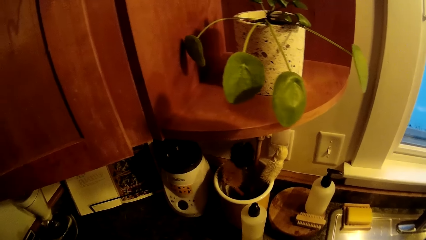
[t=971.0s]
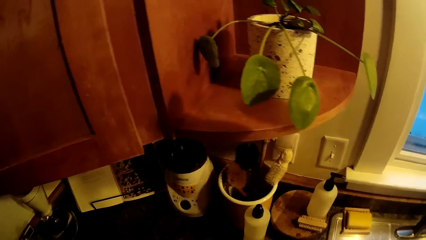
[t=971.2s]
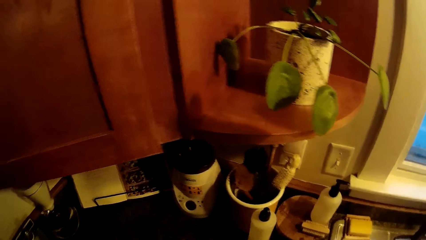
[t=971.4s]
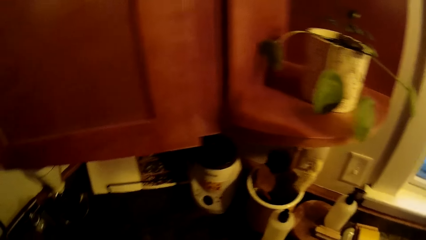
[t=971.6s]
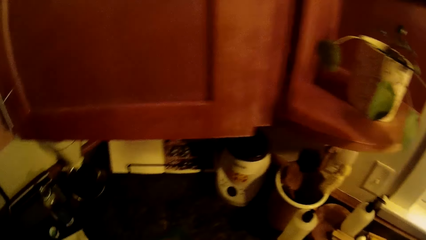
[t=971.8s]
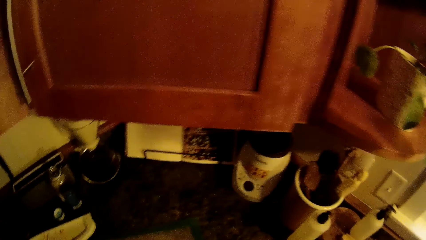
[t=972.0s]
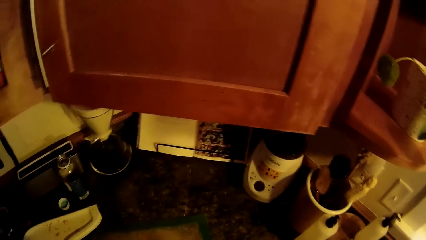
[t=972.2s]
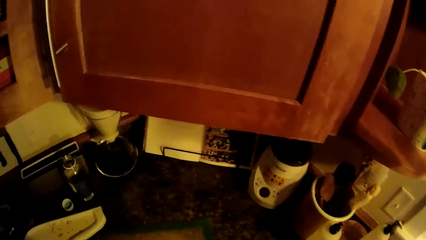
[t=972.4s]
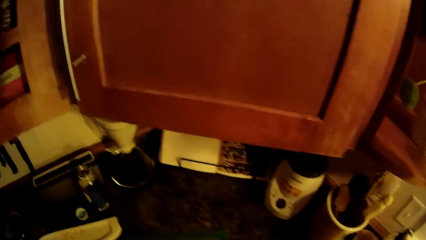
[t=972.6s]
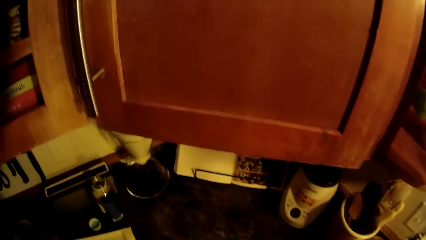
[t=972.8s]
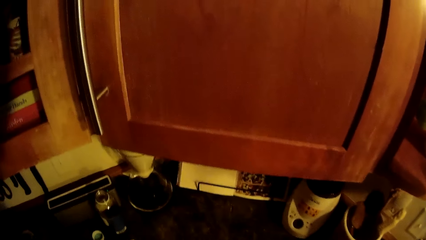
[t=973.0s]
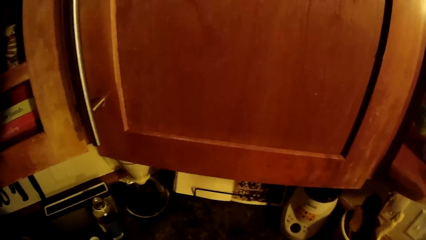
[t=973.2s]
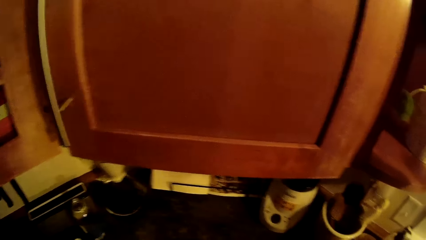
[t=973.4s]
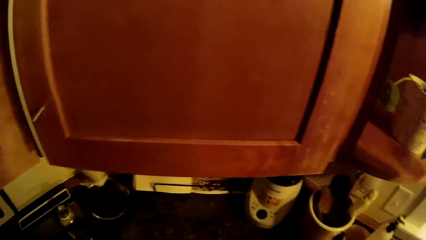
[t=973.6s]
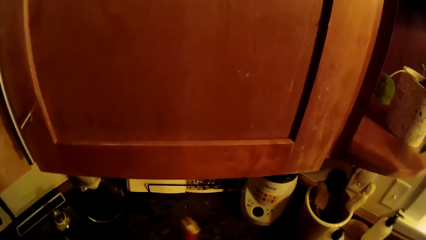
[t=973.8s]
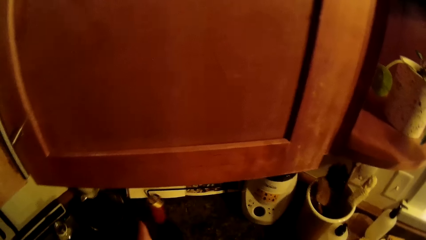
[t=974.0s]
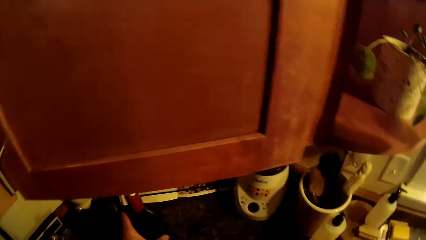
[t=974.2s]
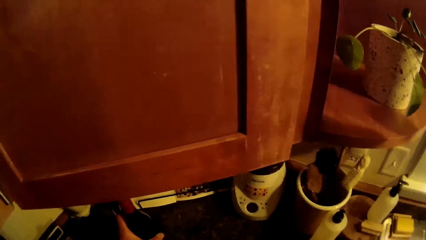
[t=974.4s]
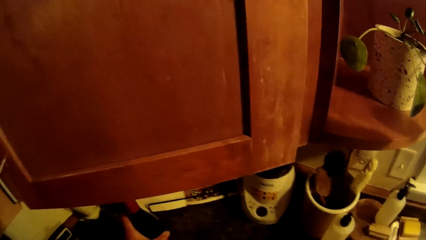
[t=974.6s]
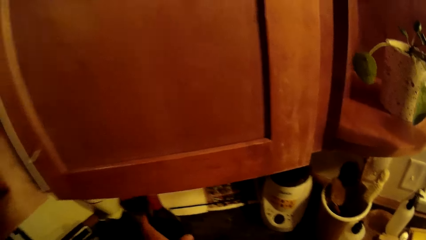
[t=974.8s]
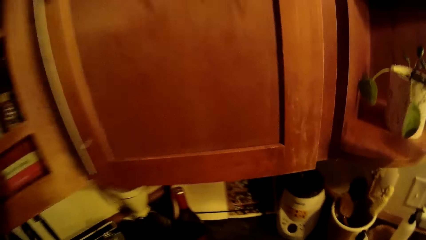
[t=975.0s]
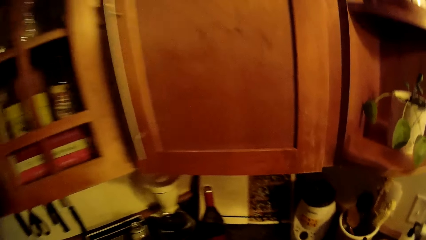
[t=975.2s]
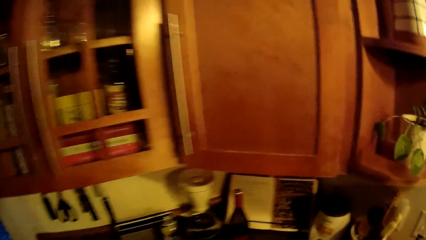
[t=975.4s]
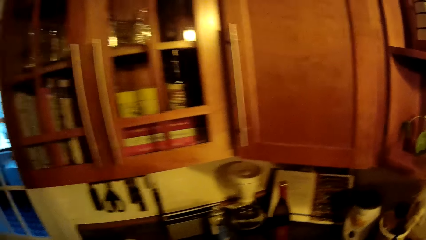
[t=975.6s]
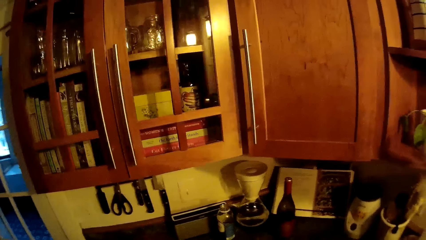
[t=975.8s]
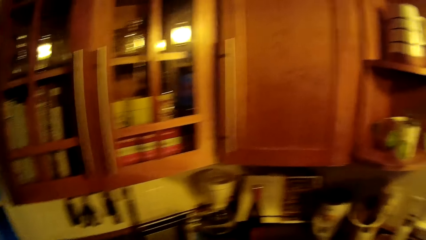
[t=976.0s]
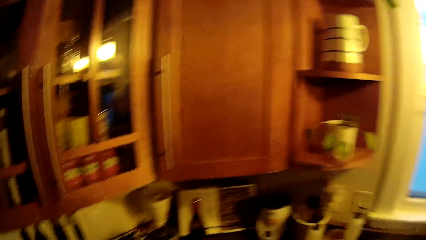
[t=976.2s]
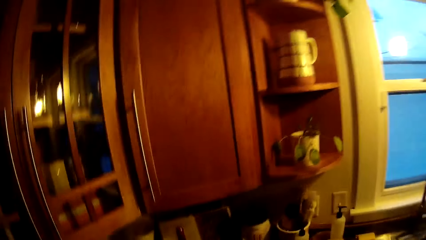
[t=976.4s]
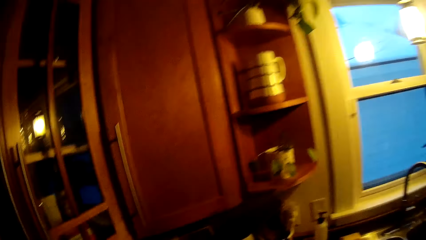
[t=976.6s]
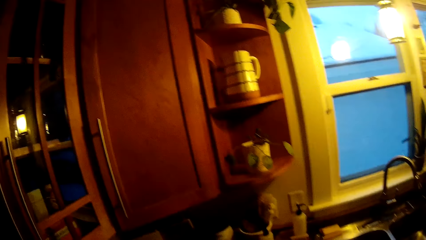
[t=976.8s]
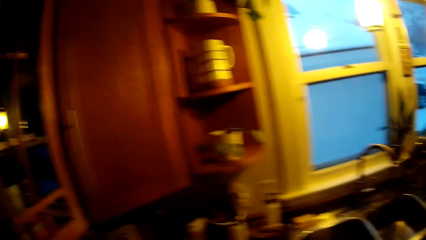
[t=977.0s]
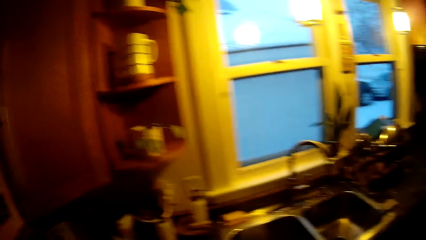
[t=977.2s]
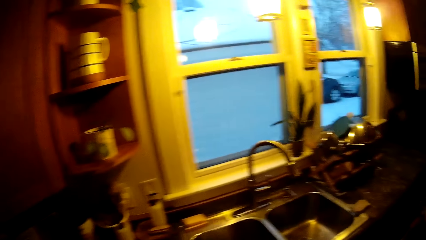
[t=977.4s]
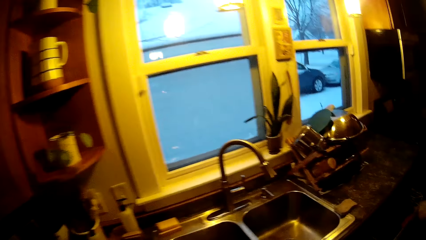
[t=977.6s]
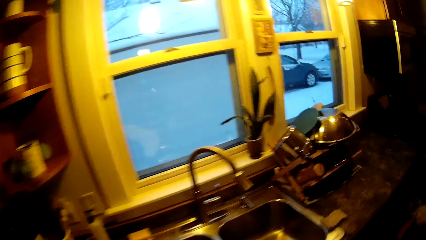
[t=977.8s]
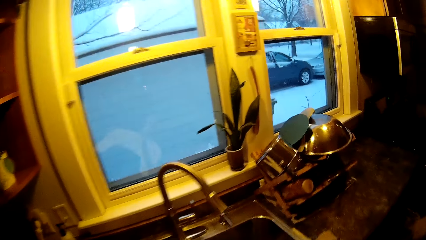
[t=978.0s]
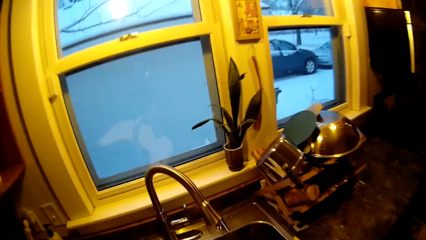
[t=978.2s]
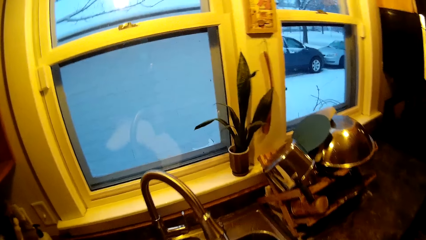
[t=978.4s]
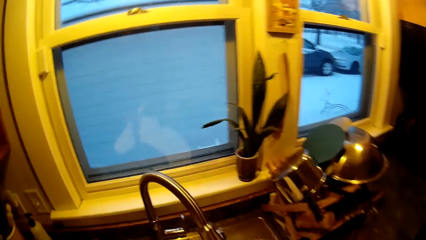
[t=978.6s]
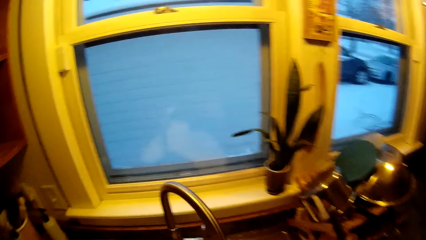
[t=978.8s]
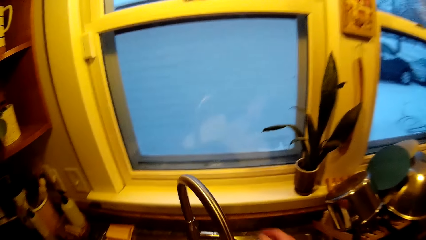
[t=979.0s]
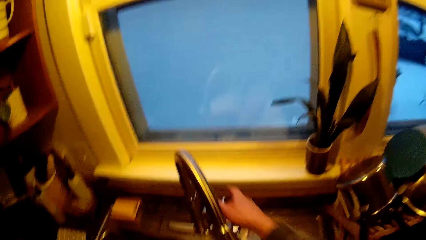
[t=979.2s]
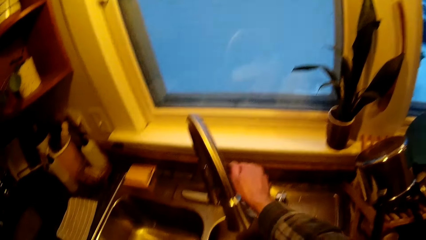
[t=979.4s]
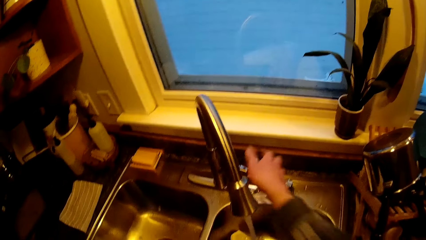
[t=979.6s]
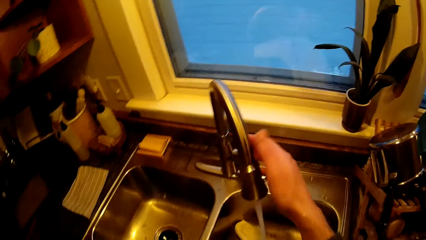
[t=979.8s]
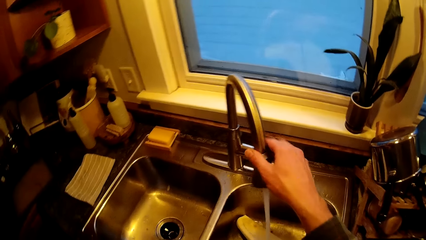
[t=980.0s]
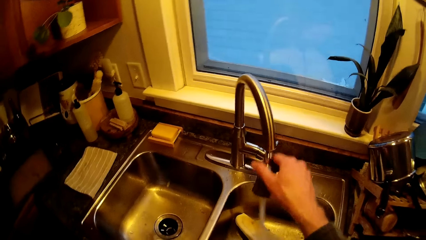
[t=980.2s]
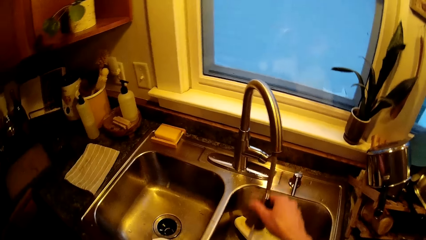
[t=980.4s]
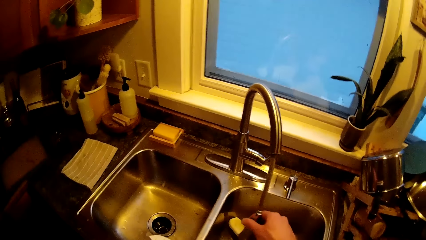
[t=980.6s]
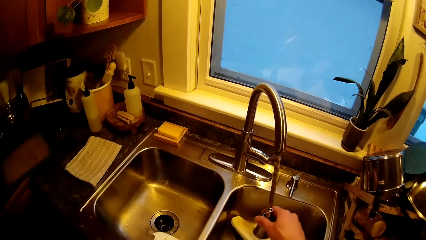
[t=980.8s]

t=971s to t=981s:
The camera wearer places the bottle in his left hand on the kitchen countertop. He turns on a tap on the kitchen sink with his right hand. He pulls the spray head of the tap on the kitchen sink with his right hand.

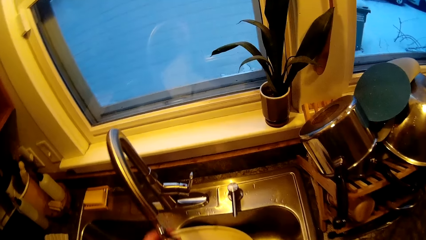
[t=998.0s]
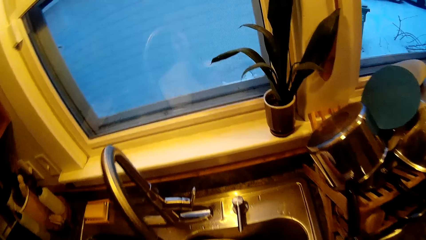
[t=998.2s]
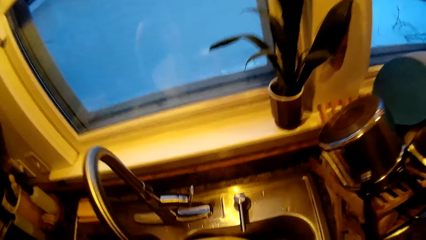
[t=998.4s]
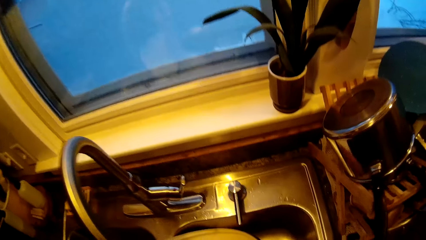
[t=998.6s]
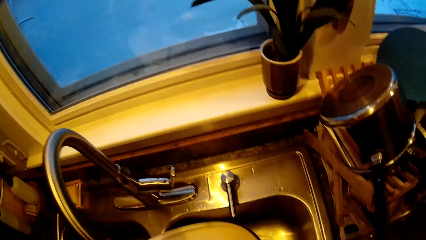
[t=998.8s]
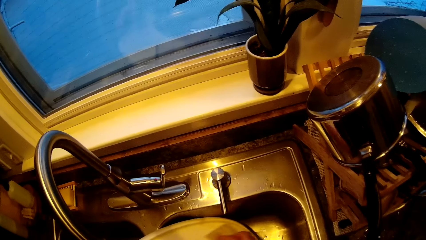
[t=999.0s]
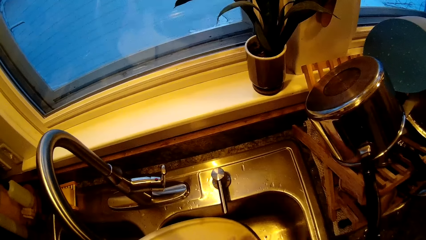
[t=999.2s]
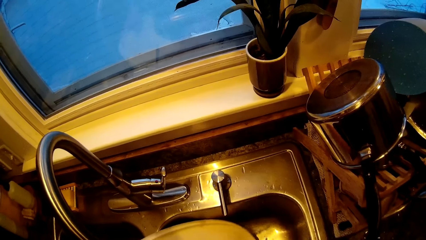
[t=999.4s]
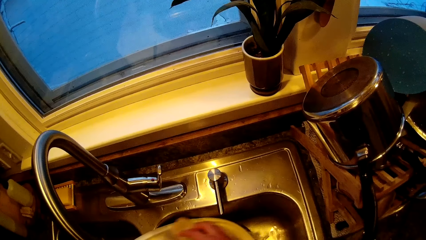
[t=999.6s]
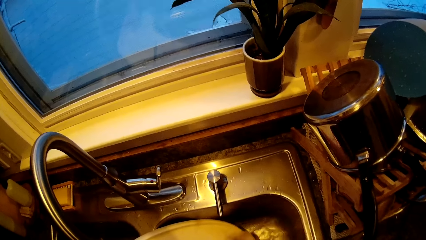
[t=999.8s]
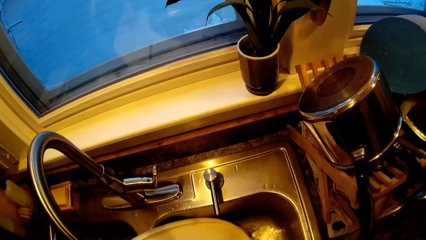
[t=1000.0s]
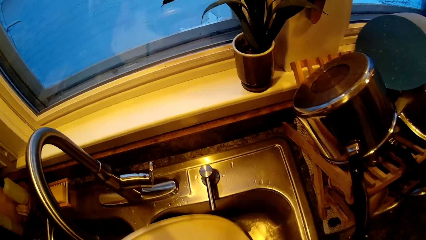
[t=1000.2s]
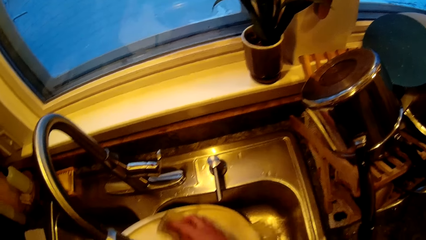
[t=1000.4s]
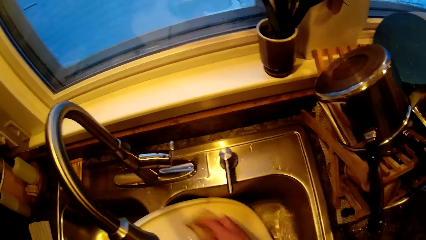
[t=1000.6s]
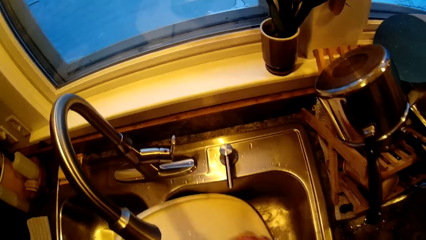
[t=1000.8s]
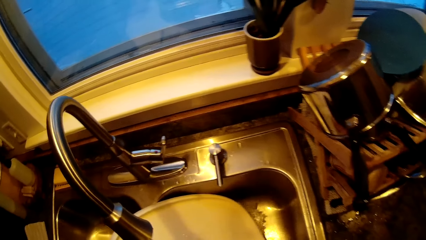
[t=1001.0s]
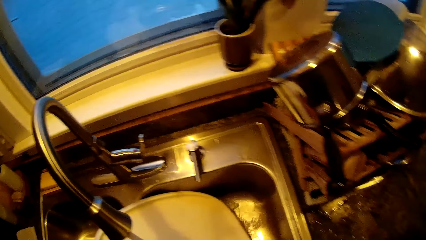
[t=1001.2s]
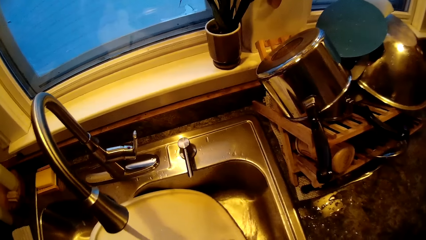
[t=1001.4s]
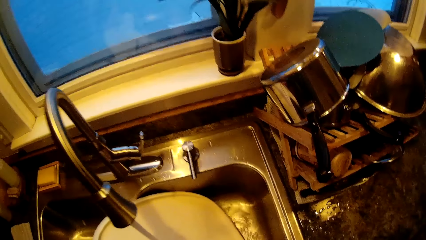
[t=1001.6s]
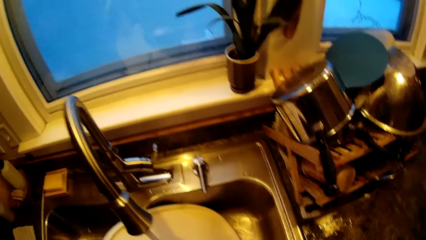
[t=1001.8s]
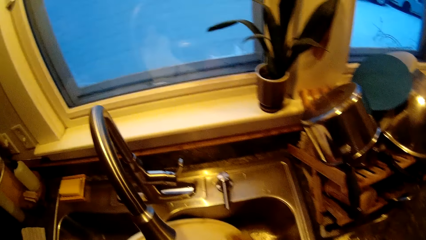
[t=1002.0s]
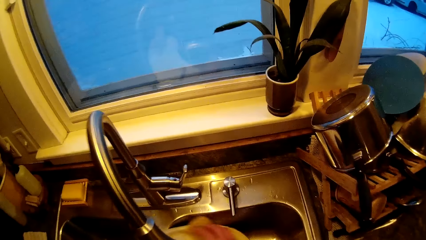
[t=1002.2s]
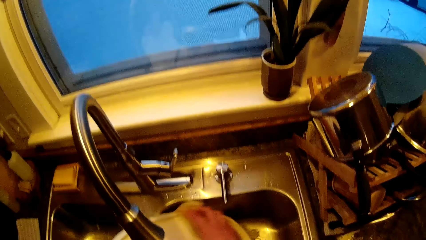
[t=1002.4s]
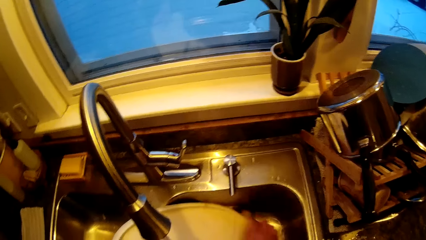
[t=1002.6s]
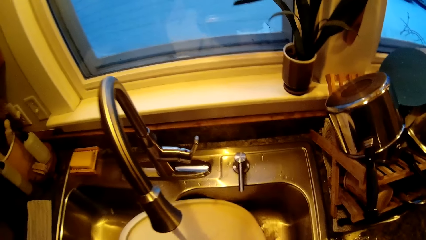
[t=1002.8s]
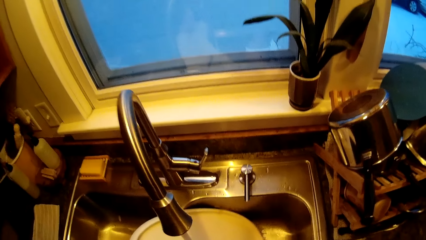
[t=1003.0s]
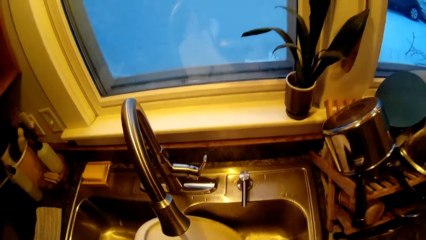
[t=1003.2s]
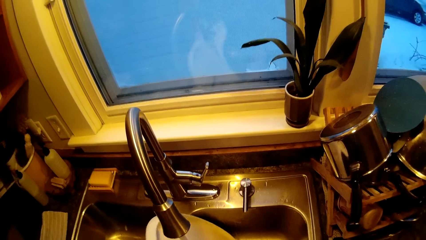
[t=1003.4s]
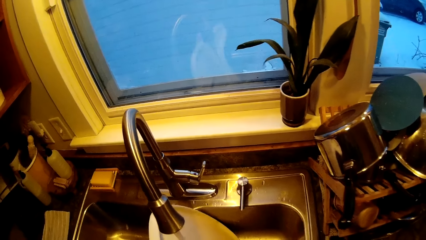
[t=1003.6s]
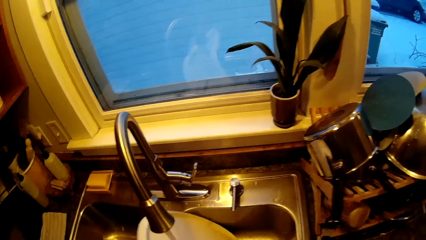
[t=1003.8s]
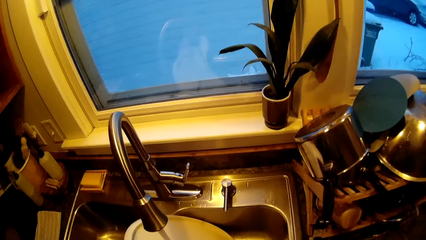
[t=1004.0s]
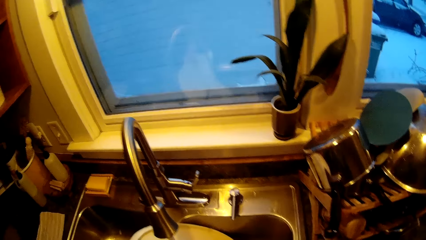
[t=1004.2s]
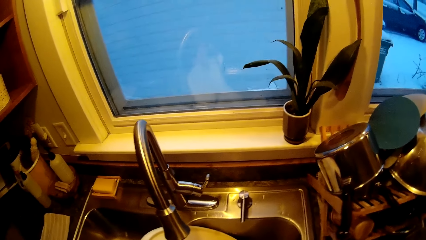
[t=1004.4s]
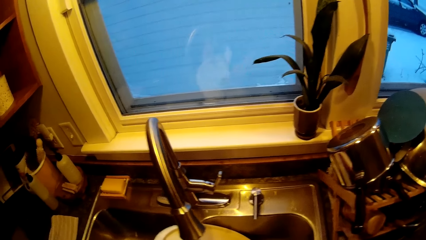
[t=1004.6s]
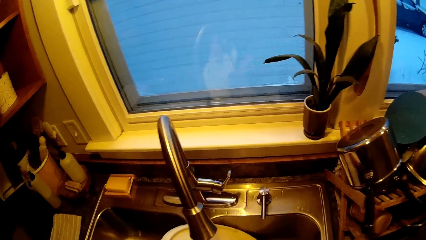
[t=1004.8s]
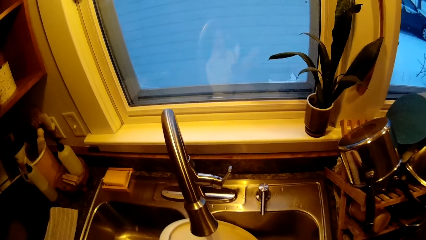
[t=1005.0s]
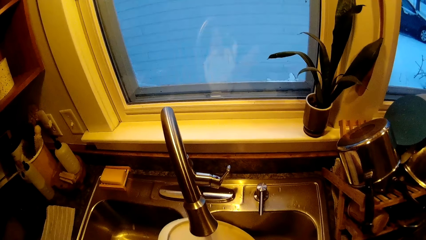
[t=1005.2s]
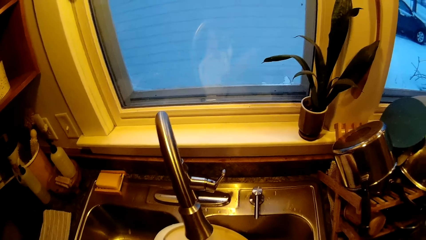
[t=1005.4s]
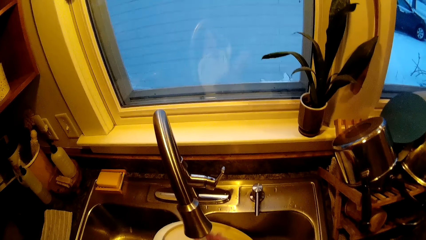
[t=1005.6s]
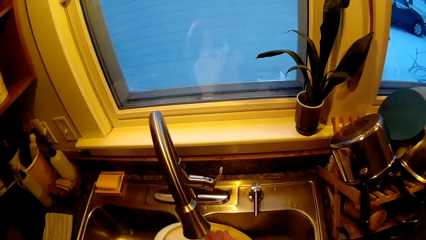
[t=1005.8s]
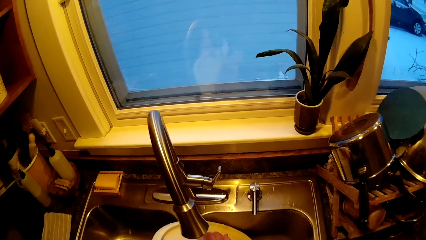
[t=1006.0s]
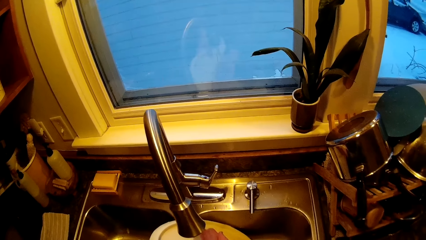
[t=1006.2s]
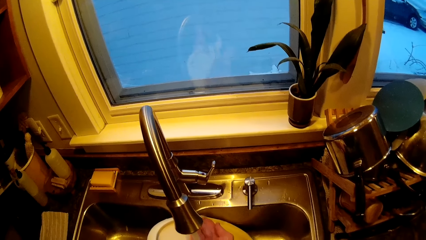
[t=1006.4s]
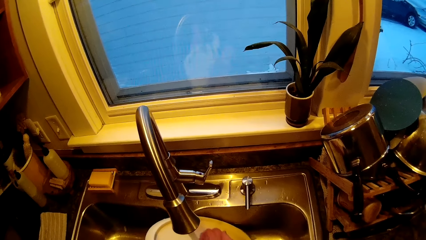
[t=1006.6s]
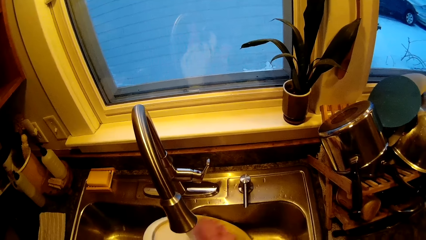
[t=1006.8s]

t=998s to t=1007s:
The camera wearer pulls something. He washes the tray with the sponge in his right hand. He cleans. He cleans again.
